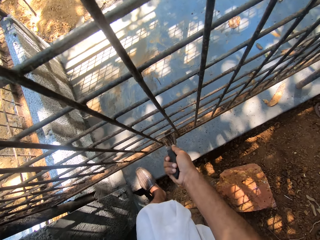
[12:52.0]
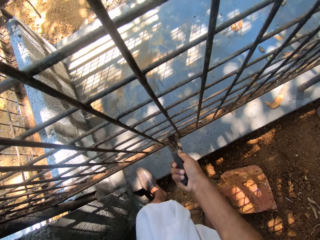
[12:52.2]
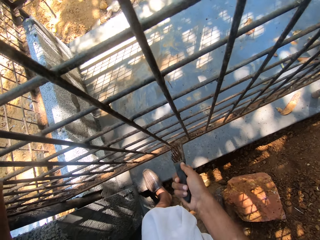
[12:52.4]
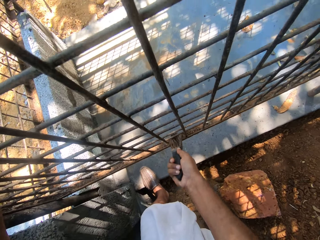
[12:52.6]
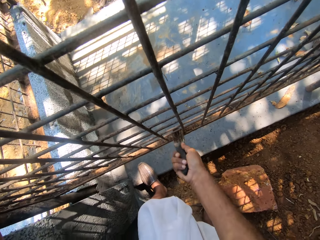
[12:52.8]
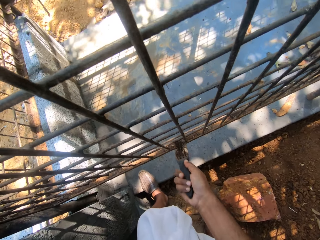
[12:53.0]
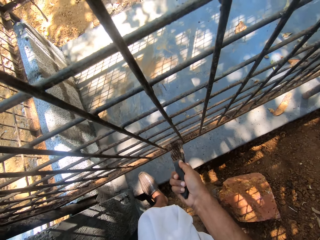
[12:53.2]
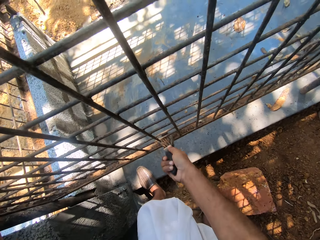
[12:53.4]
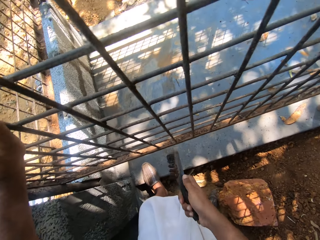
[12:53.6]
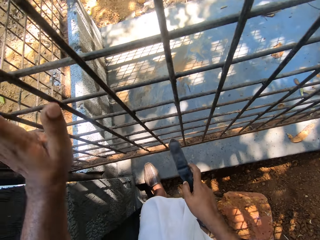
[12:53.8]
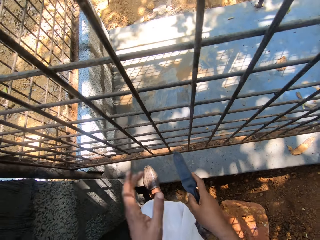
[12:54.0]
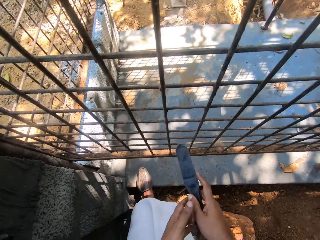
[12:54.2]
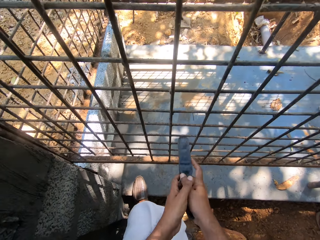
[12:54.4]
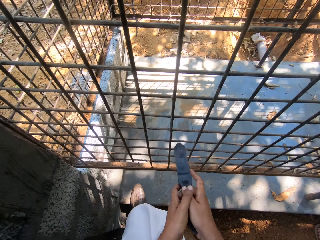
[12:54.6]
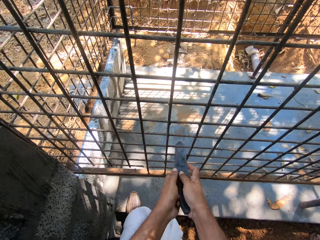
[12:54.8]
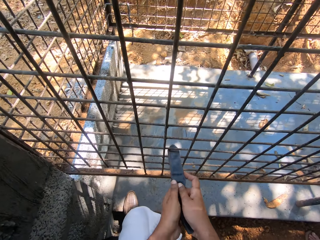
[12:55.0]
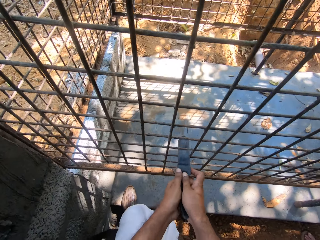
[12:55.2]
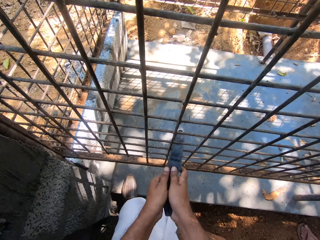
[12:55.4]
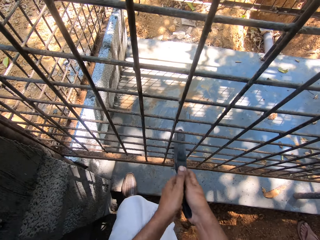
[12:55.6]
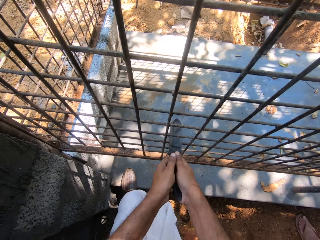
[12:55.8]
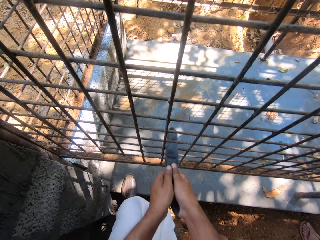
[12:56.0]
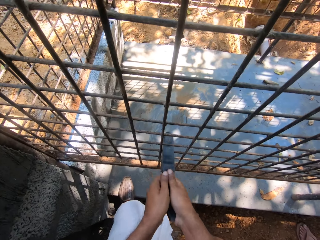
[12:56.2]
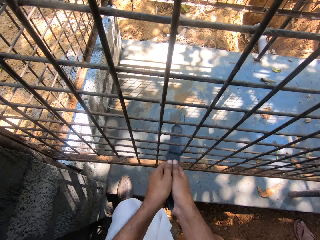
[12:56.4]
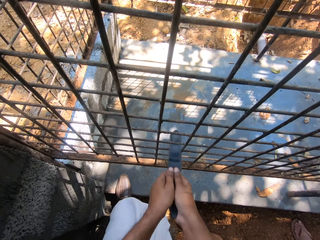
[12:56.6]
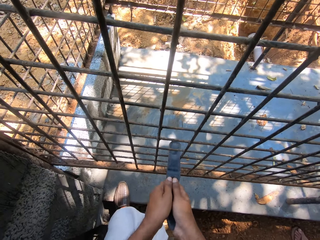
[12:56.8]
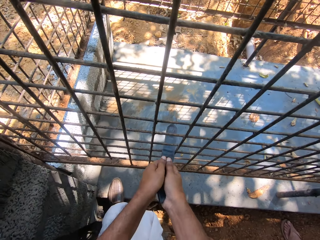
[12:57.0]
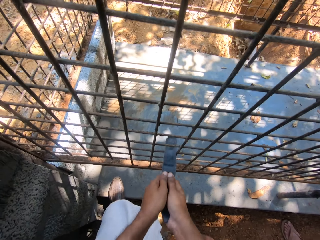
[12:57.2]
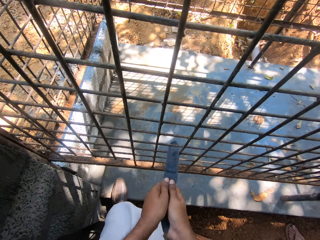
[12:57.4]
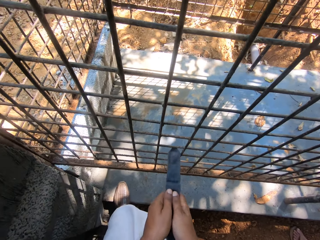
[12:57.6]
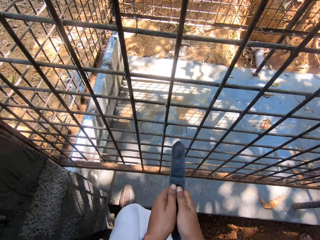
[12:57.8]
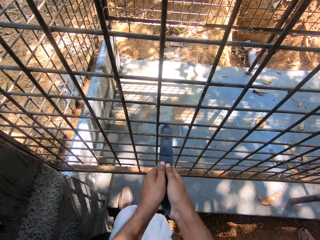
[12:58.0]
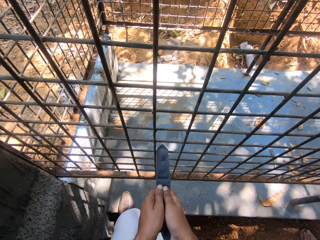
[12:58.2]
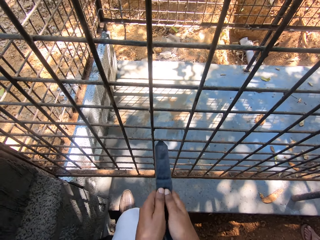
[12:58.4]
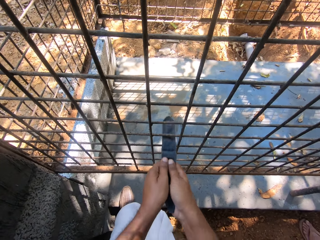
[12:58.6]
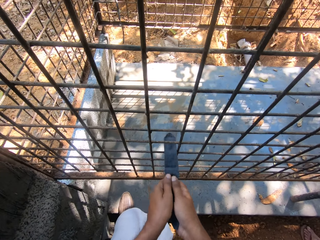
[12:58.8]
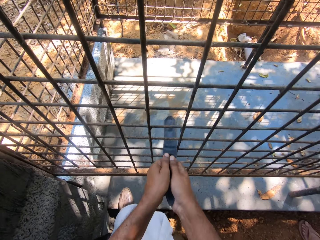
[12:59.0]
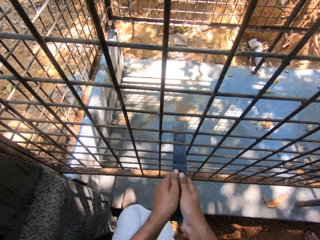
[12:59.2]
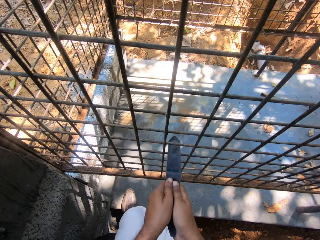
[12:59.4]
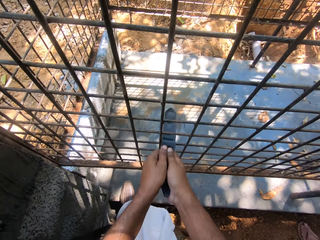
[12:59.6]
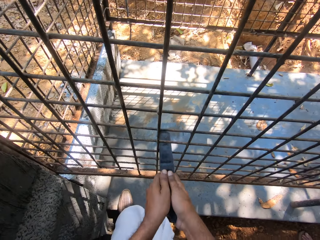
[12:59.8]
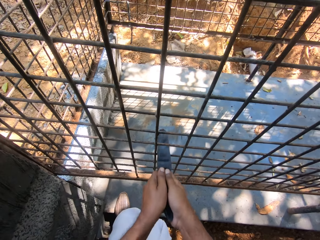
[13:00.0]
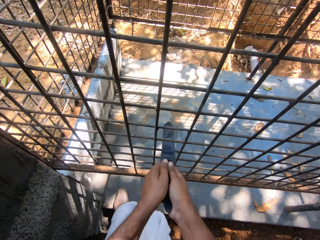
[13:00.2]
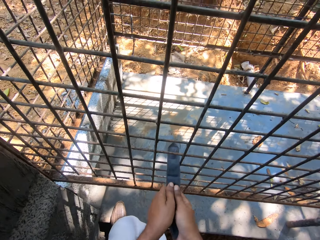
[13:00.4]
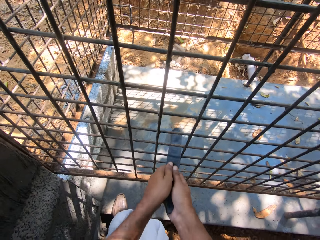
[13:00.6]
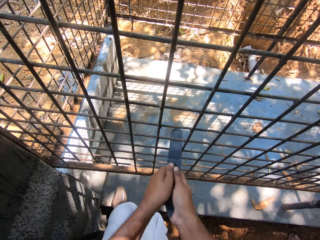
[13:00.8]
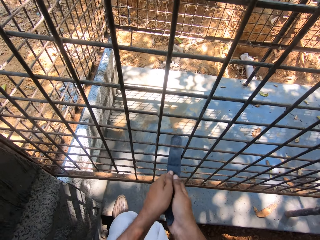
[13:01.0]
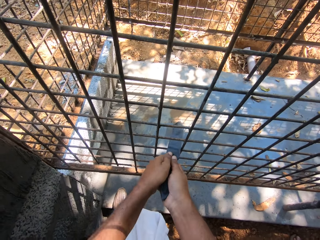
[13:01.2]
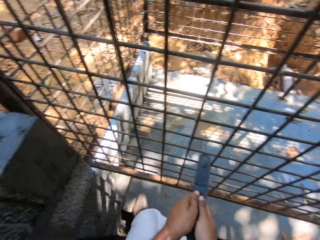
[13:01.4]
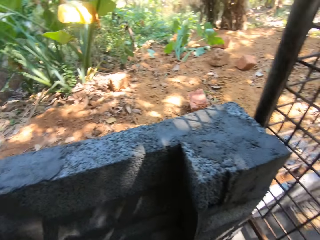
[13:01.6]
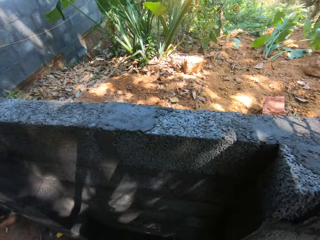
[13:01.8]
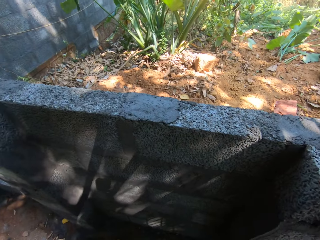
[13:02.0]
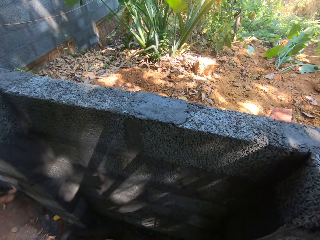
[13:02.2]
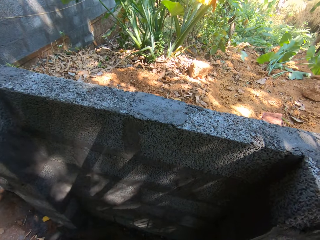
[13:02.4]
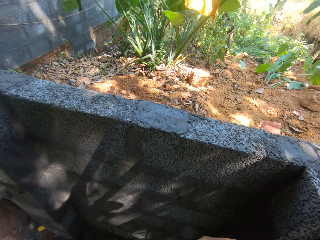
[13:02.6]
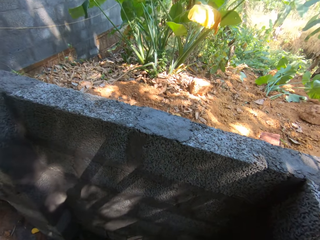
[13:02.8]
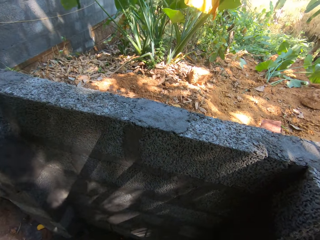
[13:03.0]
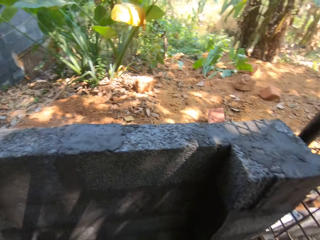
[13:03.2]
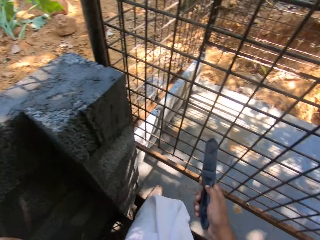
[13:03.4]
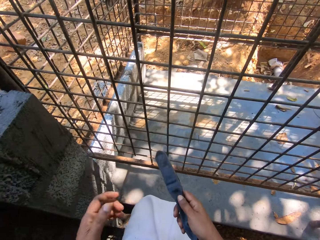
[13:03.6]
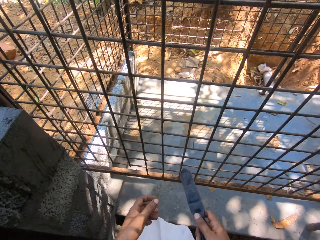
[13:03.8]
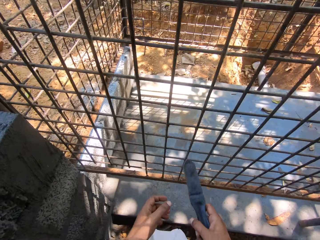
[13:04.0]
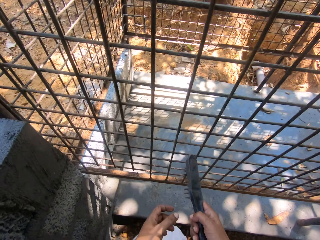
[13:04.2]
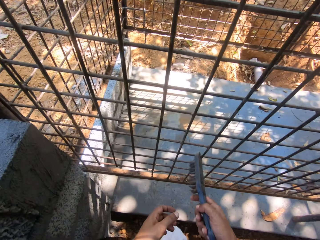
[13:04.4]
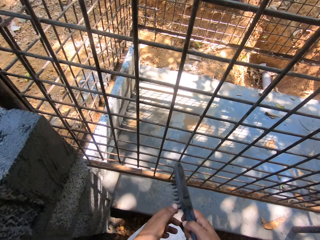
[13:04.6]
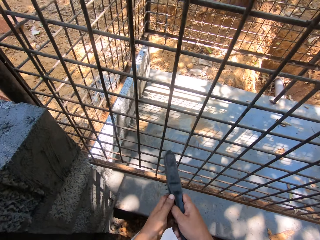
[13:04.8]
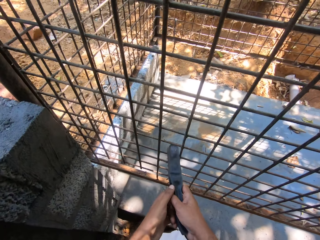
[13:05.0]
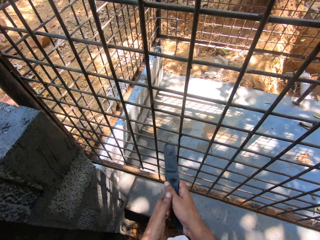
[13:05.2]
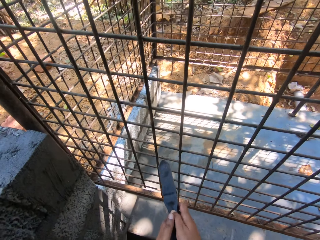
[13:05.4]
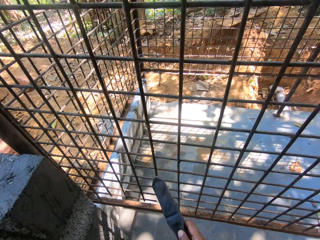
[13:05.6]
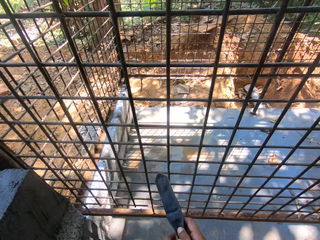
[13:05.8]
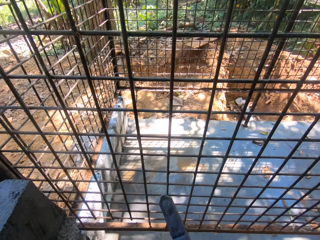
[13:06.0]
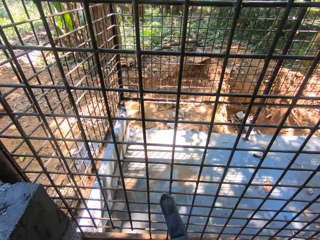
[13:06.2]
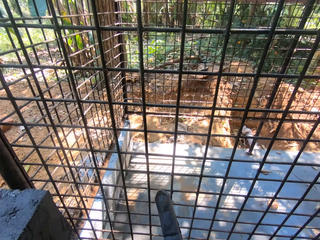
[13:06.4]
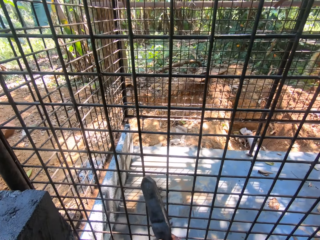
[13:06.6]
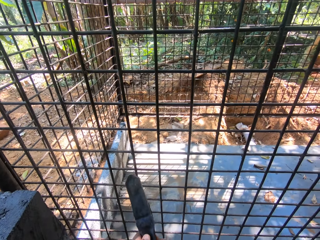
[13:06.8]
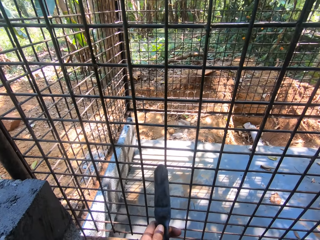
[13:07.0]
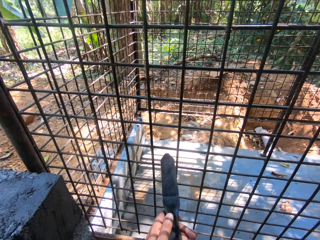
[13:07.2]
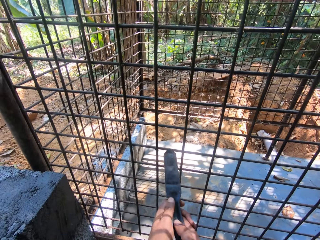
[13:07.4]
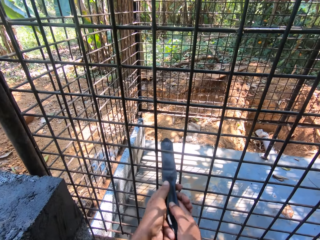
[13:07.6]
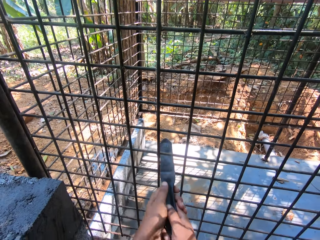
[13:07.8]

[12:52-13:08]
The camera wearer looks around.

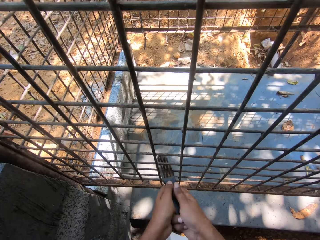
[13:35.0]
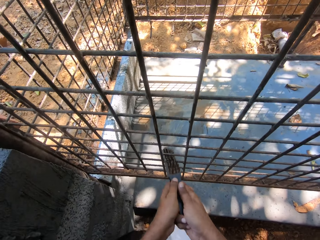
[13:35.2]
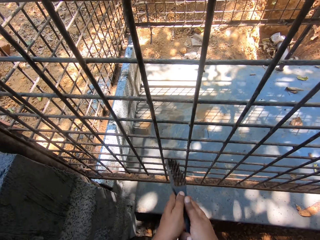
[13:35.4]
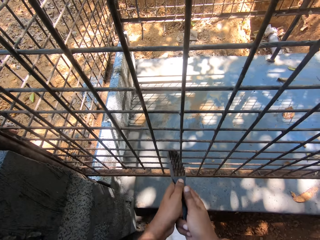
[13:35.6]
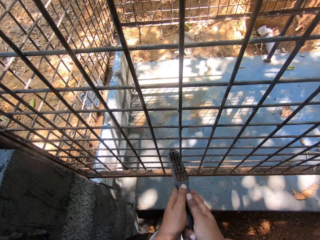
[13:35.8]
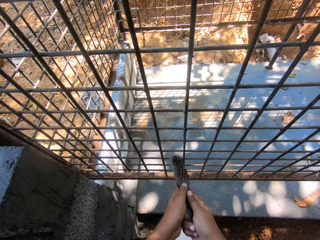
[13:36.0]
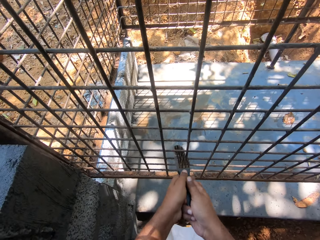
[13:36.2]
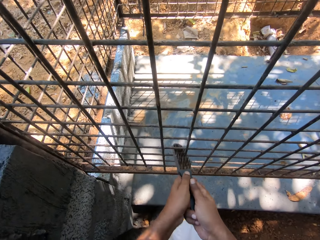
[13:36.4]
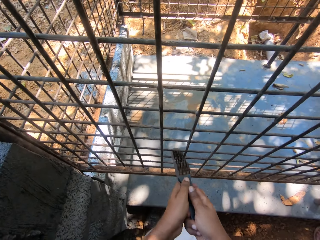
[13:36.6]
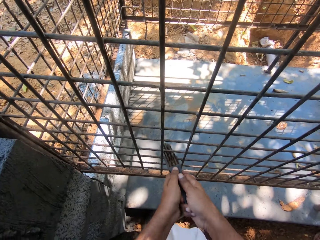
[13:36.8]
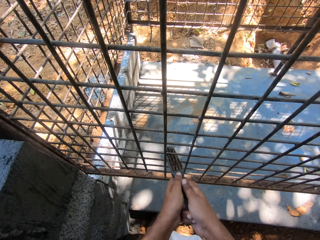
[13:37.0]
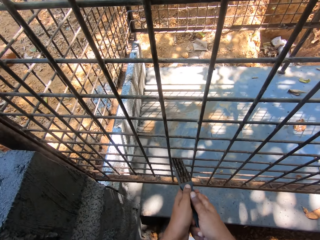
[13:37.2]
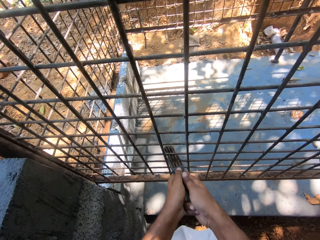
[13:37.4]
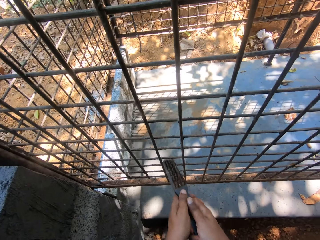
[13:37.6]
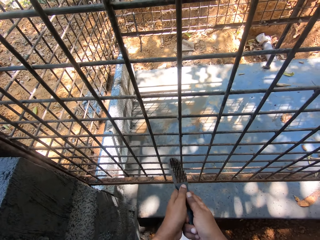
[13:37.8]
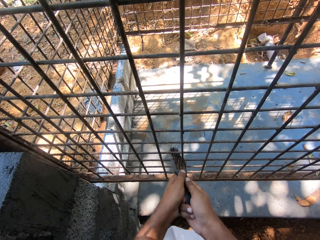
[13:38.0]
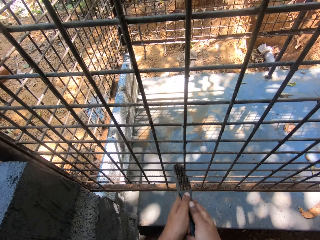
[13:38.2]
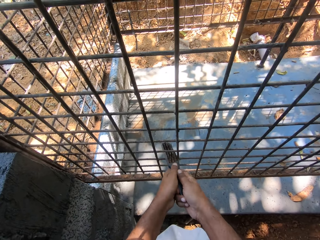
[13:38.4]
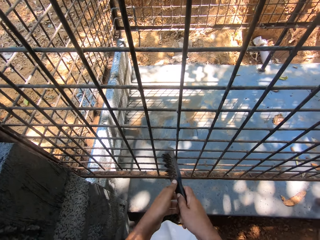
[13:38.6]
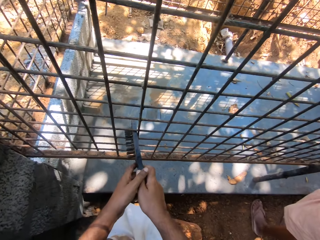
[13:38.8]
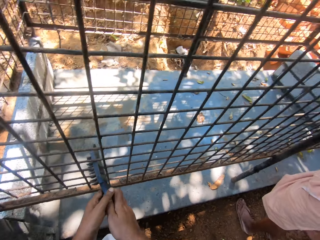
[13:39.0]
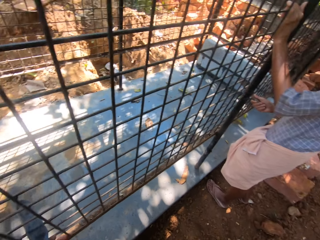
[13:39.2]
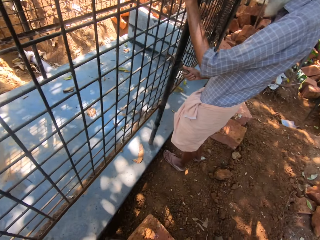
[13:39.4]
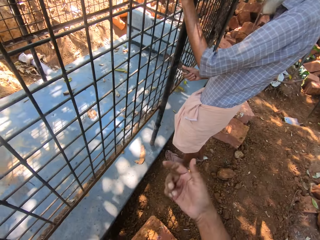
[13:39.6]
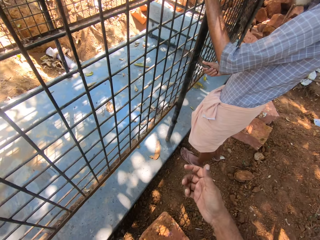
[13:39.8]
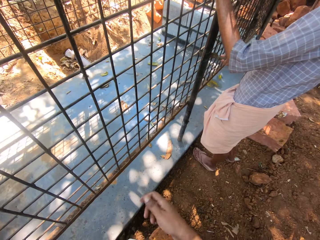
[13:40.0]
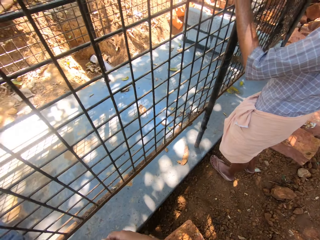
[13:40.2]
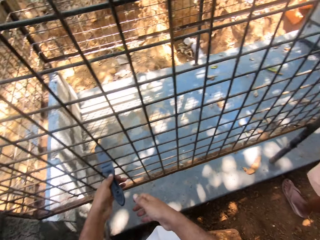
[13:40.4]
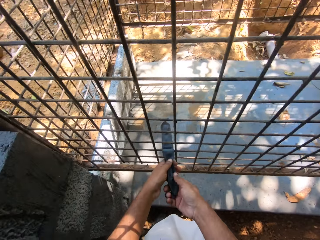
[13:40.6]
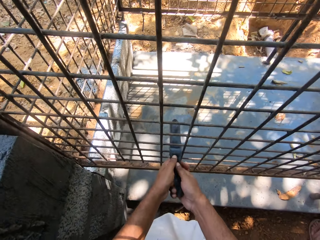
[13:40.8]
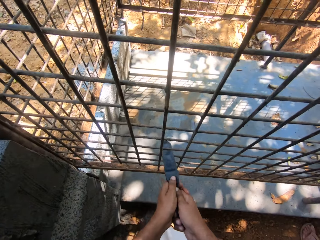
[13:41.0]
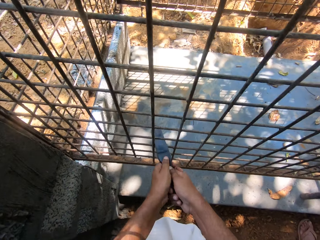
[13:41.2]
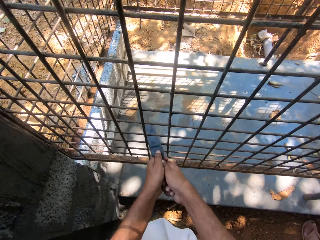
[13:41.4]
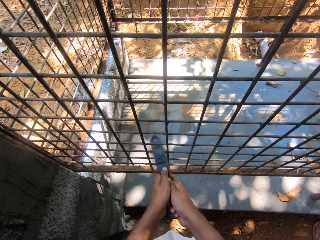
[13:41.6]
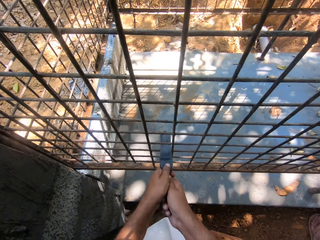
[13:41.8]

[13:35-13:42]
The camera wearer scrubs the metal fence with a stainless steel wire brush.
